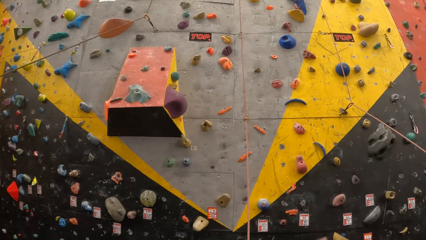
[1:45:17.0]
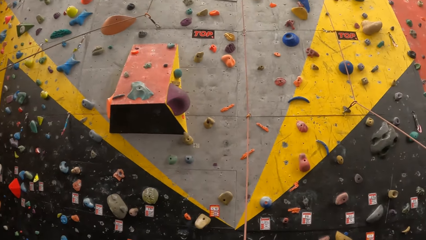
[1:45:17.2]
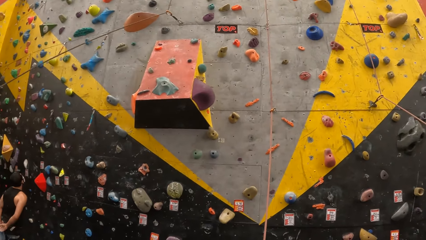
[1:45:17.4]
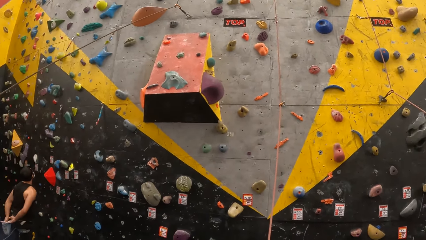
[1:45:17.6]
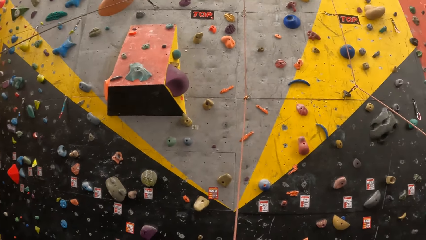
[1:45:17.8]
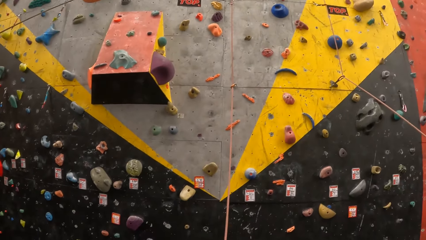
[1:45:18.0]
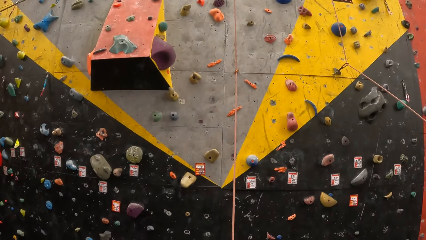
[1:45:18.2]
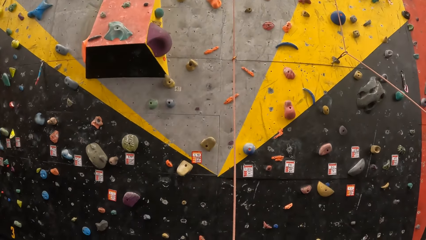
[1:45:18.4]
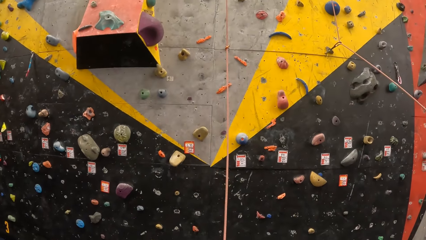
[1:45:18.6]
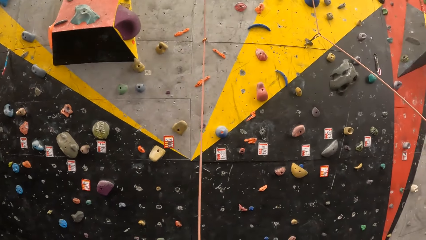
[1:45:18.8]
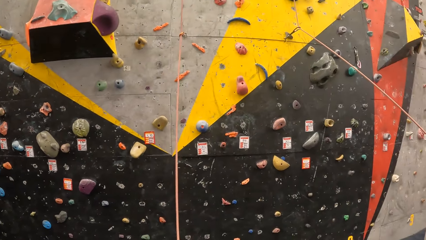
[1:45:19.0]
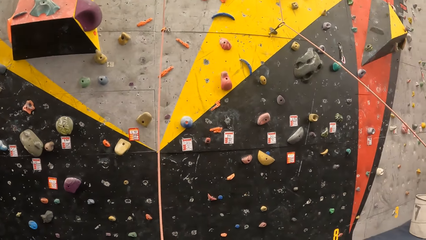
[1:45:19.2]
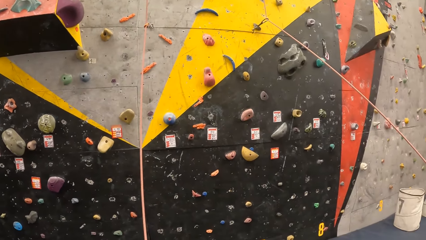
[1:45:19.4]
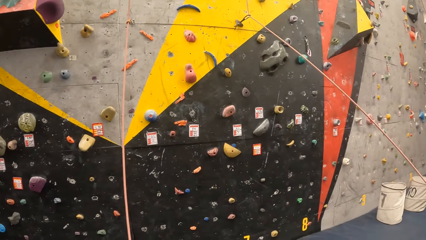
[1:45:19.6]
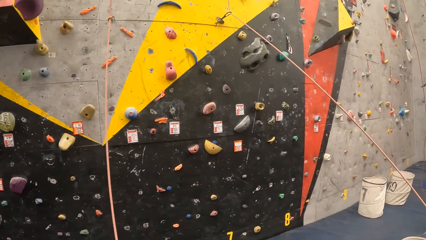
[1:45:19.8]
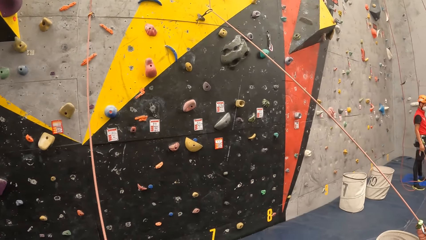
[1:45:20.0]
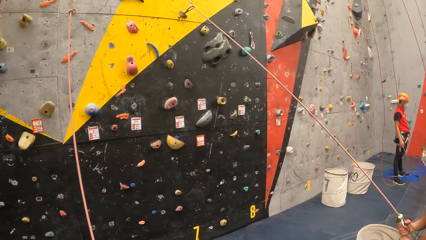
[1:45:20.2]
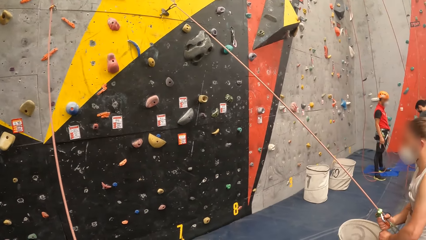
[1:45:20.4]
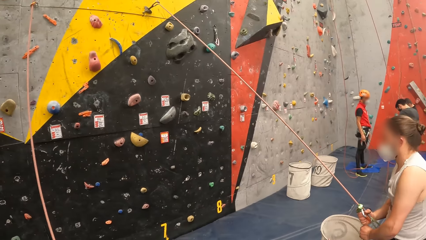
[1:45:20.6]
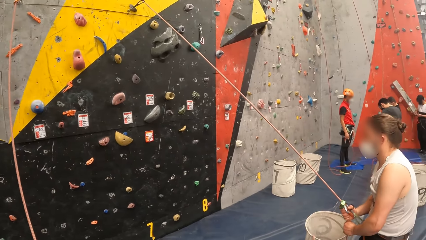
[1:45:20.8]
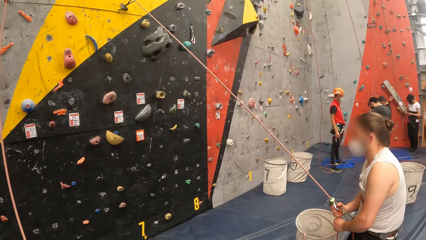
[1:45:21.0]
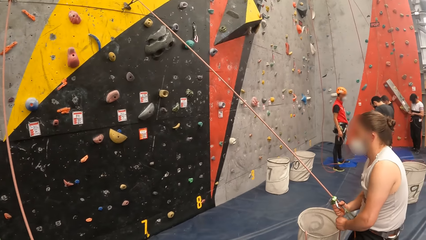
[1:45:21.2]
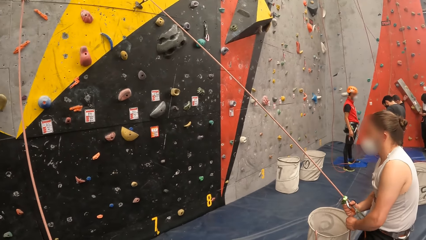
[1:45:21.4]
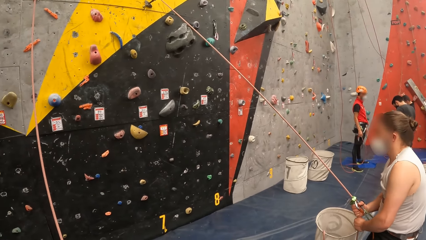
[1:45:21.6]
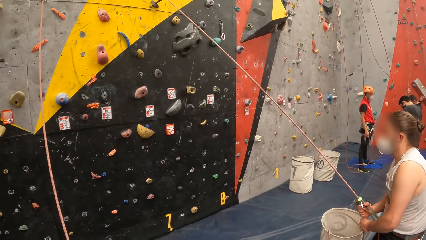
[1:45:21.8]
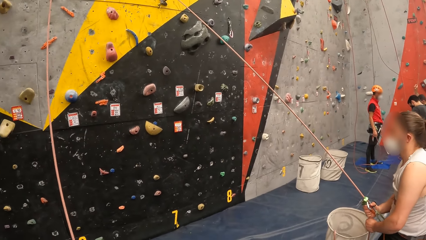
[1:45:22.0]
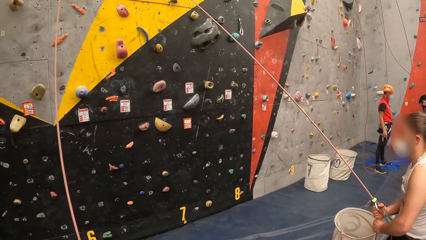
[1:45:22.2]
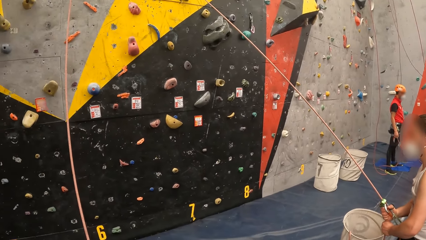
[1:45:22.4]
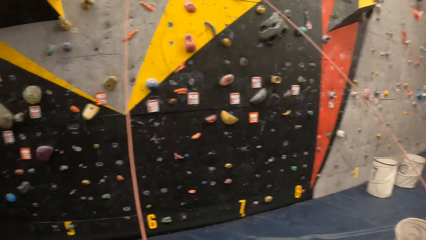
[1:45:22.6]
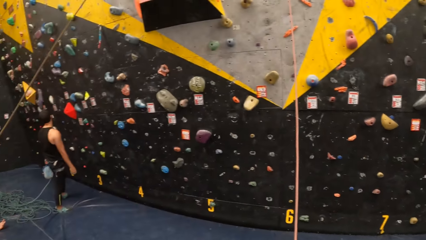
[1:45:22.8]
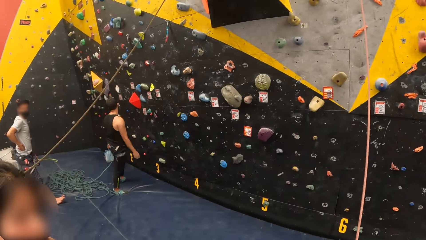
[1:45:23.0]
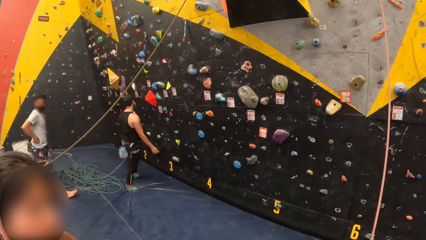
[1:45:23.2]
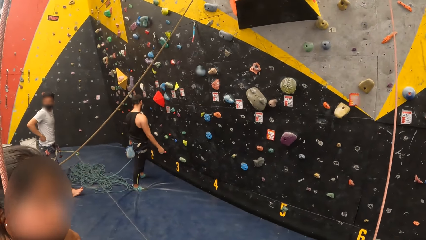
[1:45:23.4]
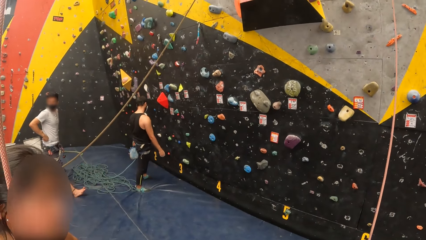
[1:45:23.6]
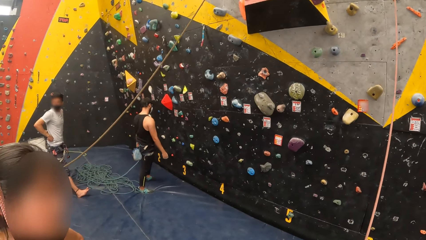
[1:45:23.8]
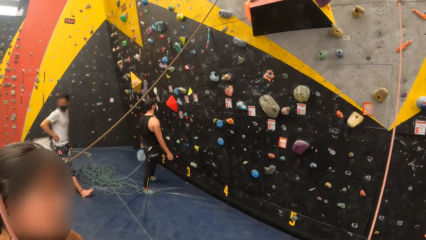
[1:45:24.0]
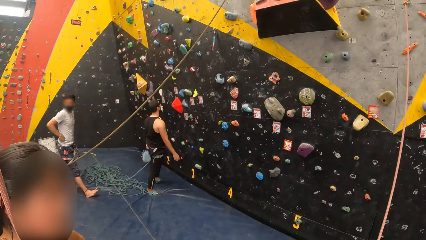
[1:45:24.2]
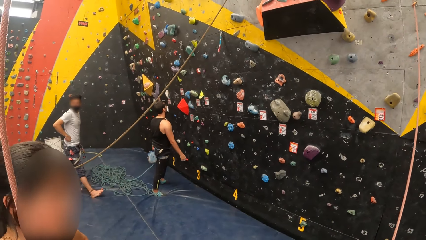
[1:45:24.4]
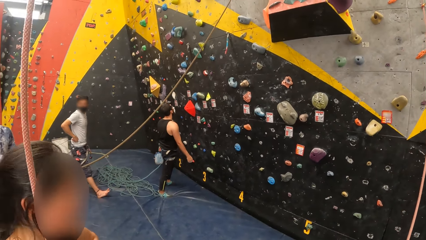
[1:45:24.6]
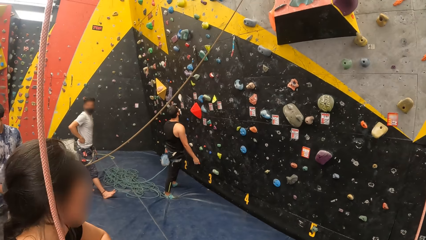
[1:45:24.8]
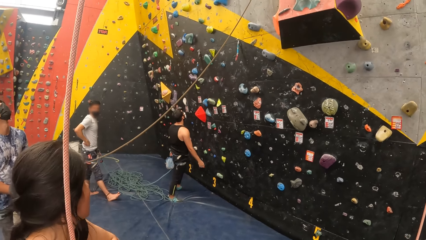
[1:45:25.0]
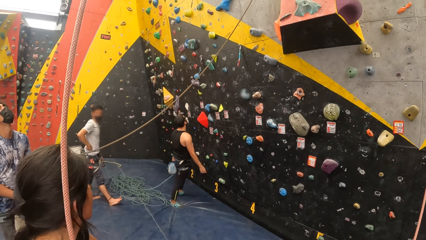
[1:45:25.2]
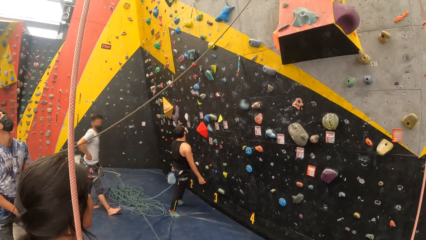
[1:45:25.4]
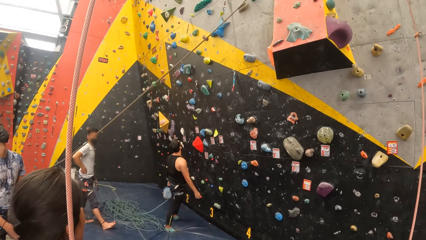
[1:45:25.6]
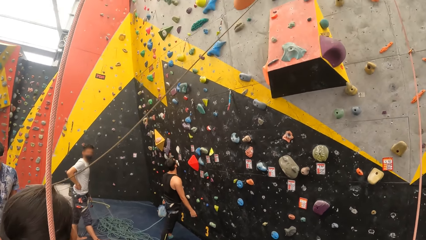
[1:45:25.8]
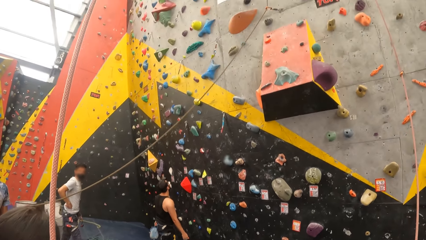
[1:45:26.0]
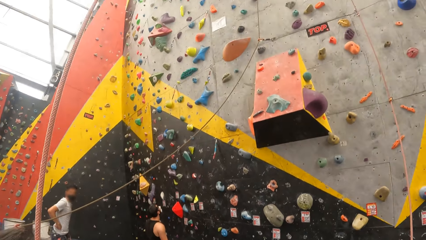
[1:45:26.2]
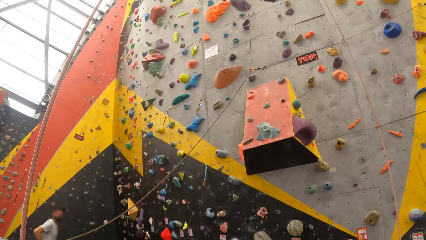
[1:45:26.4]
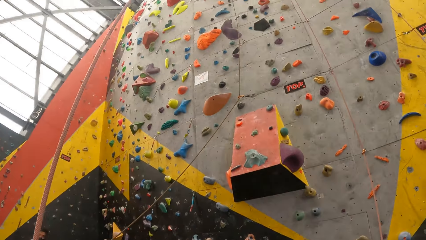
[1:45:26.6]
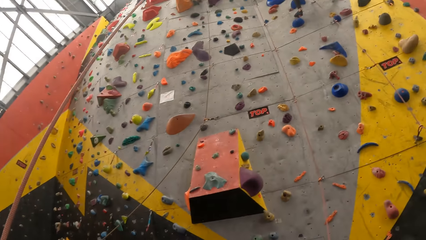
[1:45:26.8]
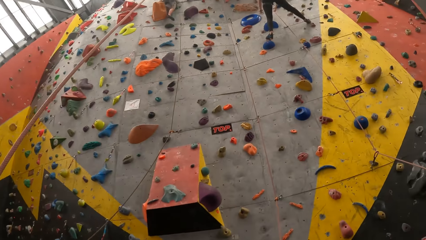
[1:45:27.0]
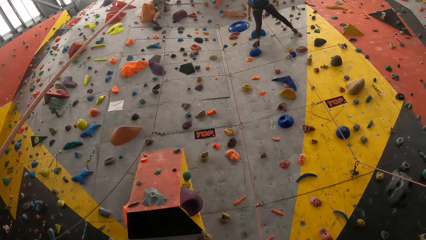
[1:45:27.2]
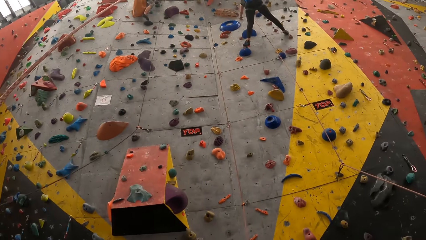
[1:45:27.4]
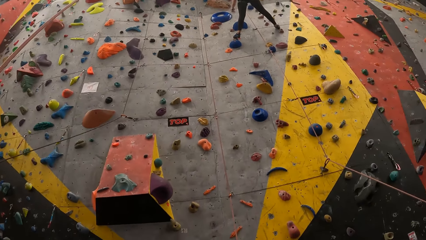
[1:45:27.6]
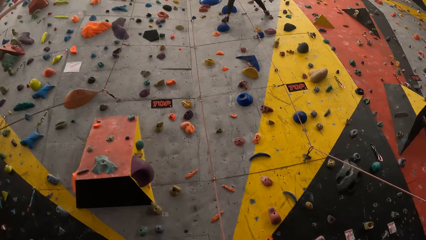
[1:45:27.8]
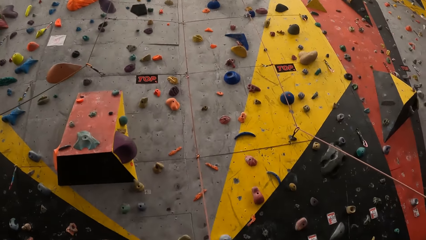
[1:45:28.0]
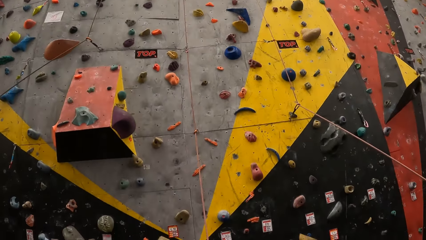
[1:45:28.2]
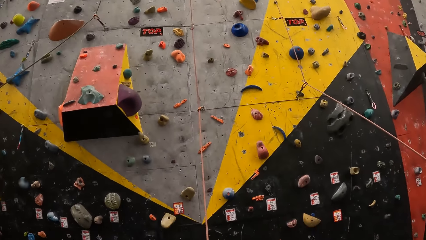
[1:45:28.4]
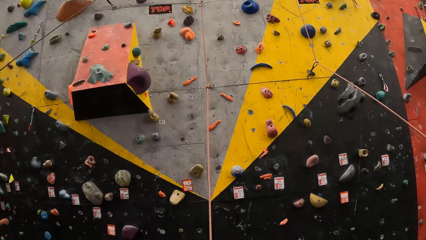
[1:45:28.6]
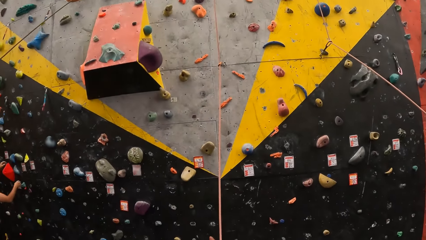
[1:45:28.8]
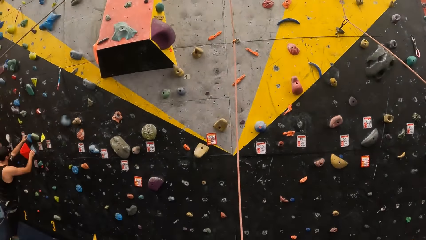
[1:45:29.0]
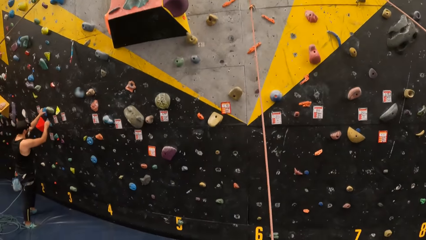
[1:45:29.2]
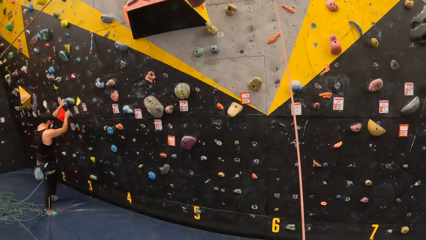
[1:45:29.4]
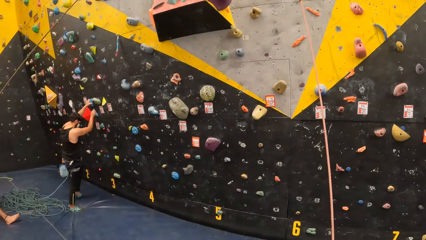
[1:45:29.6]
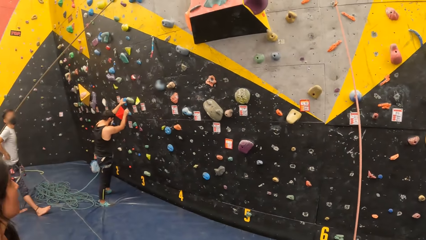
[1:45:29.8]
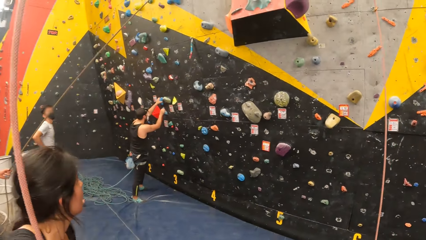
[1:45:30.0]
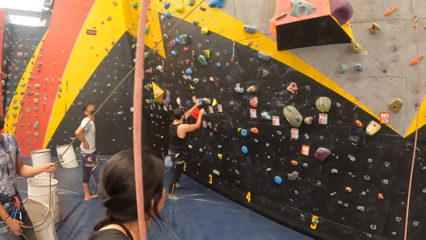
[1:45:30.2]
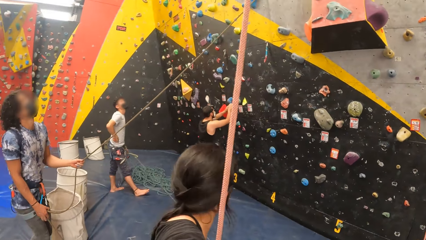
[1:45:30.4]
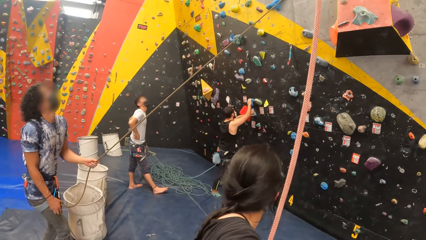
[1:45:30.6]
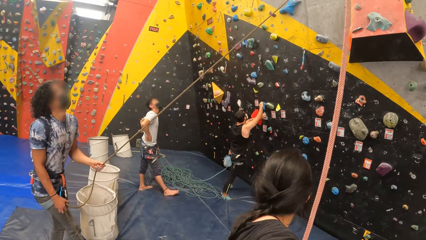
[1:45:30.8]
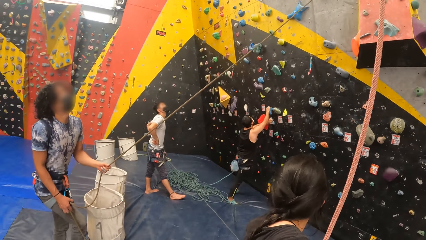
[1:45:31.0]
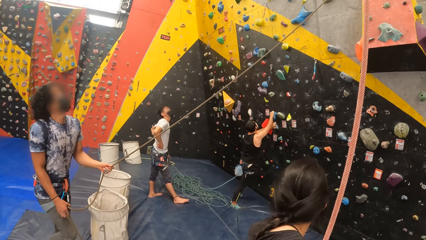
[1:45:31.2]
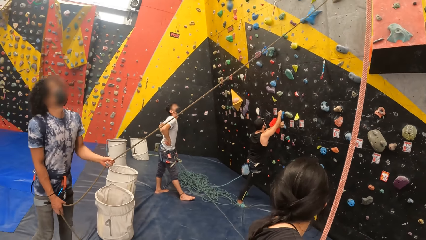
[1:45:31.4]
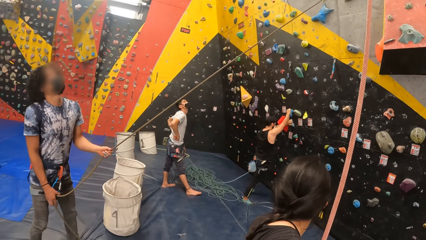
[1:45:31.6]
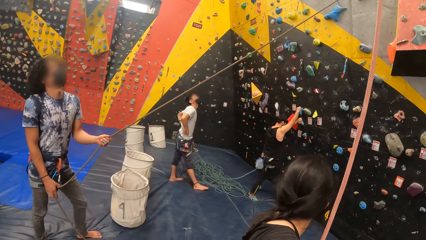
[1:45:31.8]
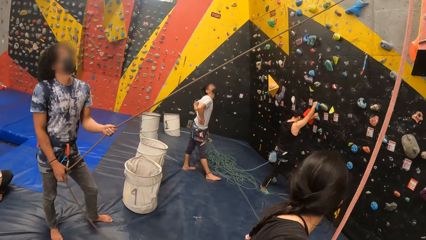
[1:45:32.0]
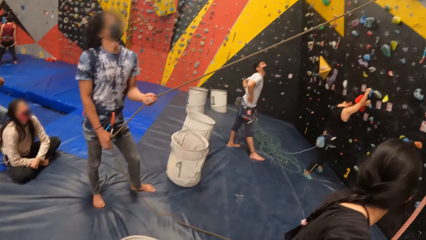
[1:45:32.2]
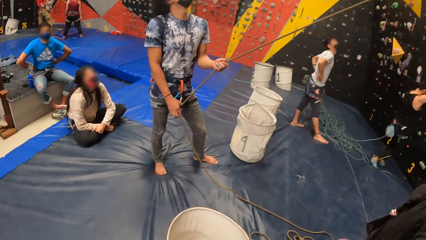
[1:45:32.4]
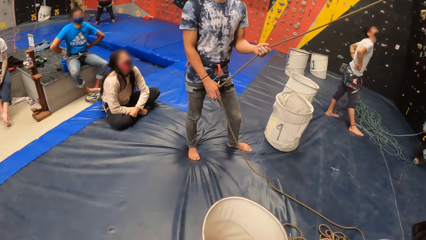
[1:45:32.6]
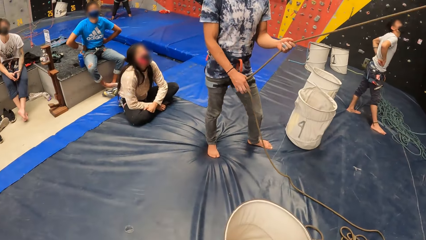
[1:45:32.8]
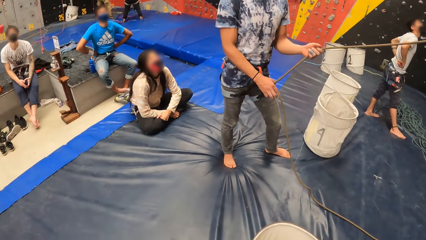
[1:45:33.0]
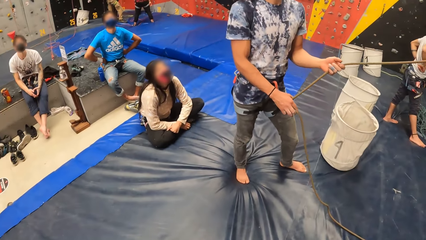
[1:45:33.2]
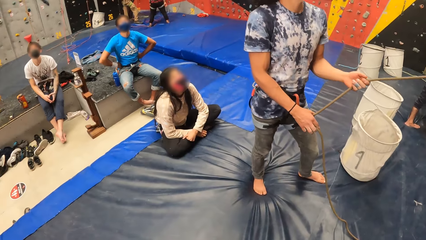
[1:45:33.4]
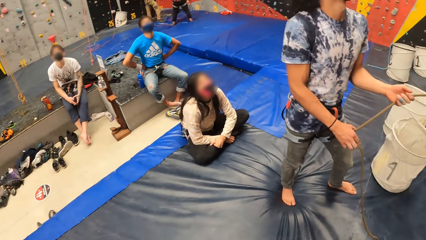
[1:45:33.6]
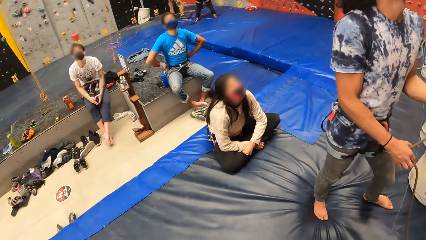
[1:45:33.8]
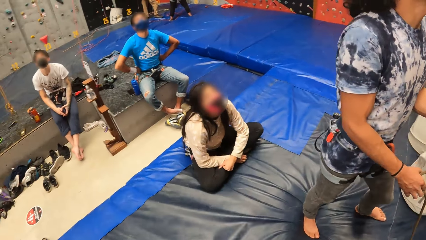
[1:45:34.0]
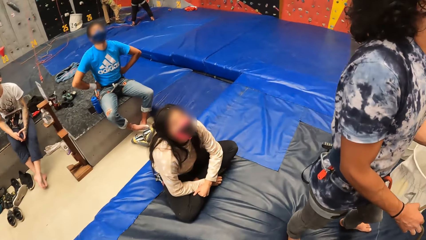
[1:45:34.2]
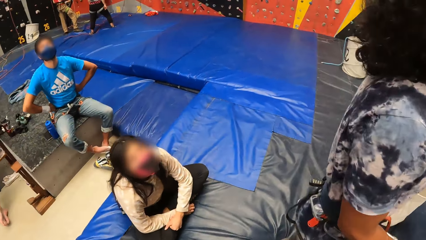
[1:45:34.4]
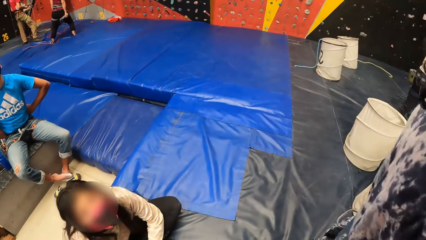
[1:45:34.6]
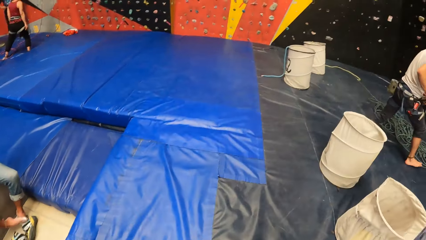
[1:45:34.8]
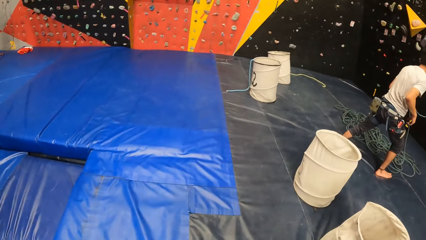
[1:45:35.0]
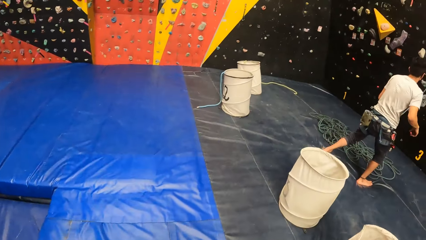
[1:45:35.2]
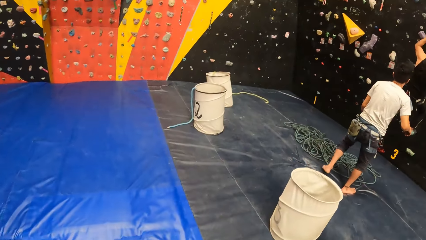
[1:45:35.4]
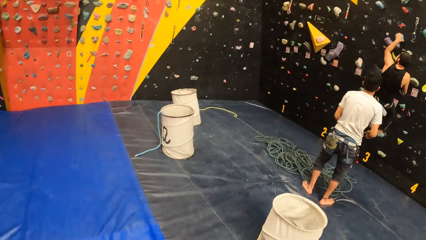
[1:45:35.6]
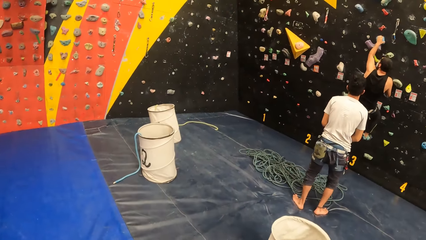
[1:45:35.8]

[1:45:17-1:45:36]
The camera wearer looks around. He looks at the bouldering wall. He looks on his left side. He walks around the bouldering building. He walks forward.
